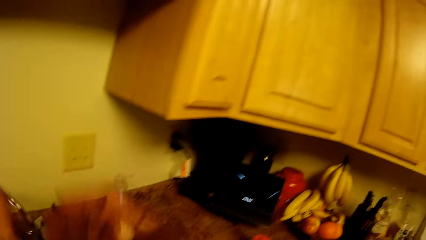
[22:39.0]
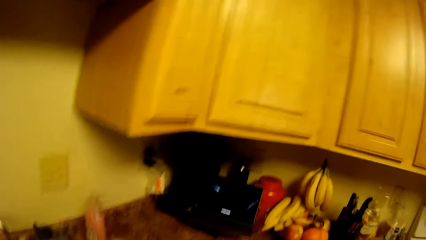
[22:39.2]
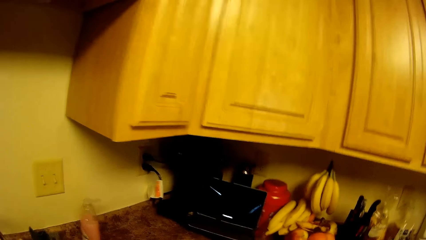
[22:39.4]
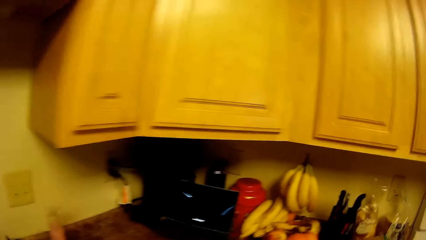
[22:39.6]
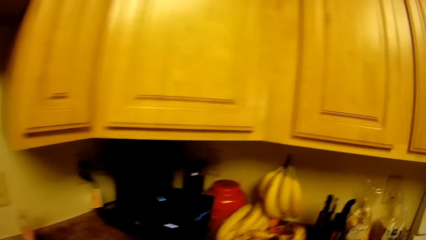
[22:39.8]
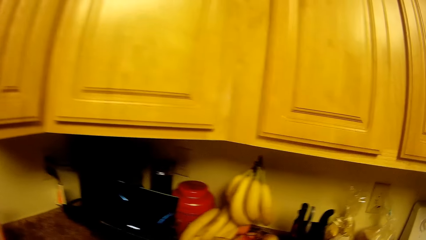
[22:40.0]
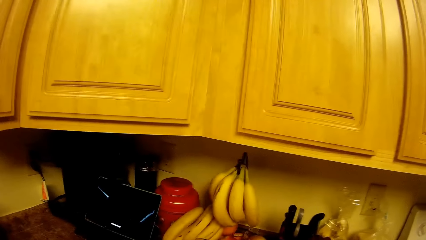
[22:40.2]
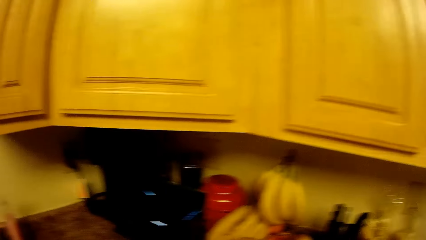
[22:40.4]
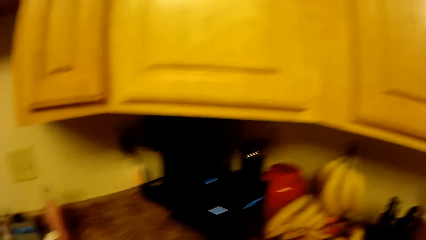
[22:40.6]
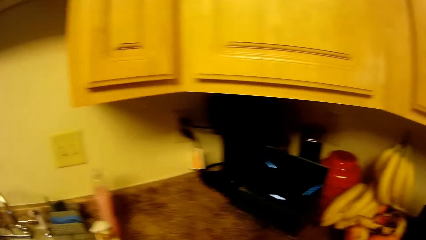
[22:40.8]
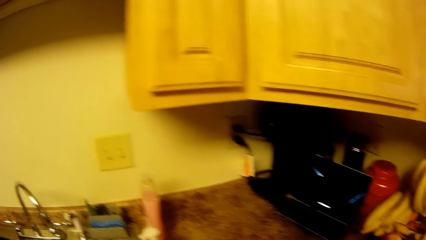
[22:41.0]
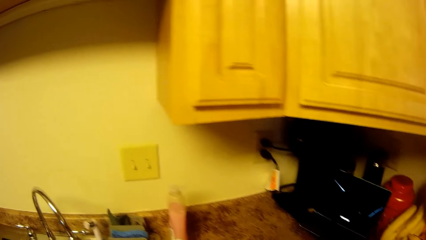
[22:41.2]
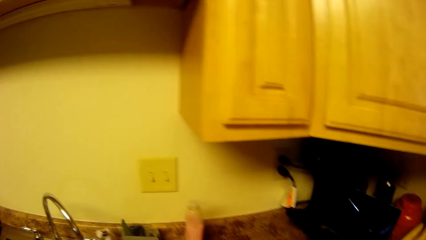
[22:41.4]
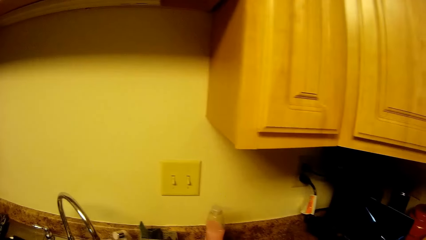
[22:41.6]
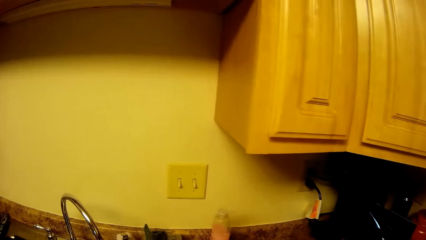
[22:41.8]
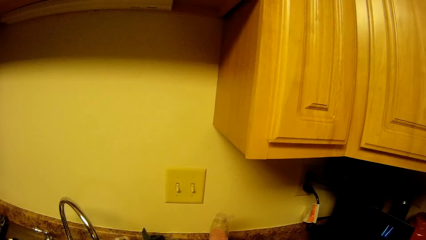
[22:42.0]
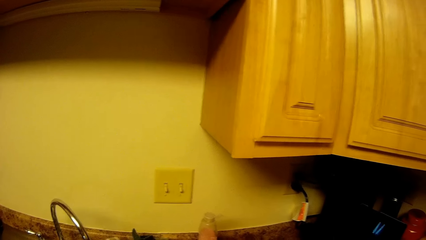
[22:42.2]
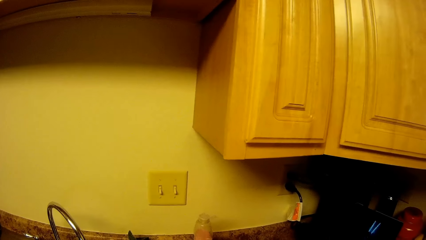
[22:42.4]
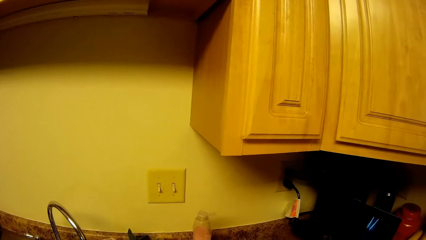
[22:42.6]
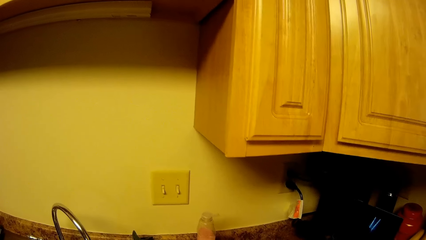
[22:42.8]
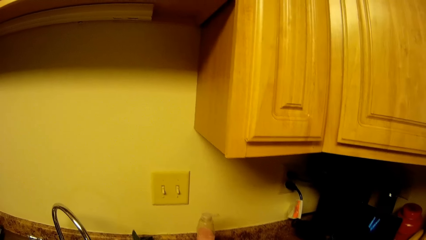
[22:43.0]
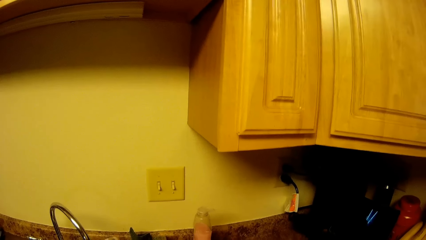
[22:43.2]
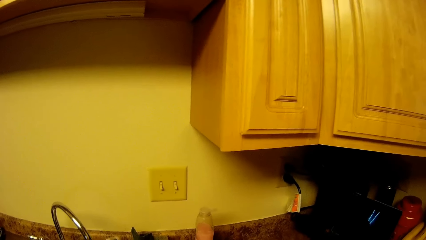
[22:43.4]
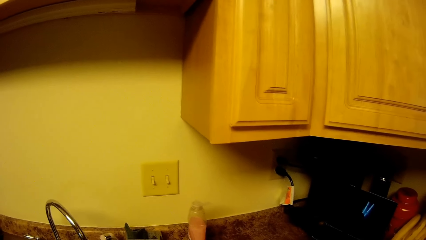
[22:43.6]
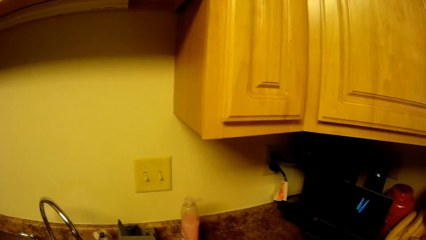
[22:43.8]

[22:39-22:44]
The camera wearer moves a hand away from the tap. They sprinkle water from both hands. They shake hands.

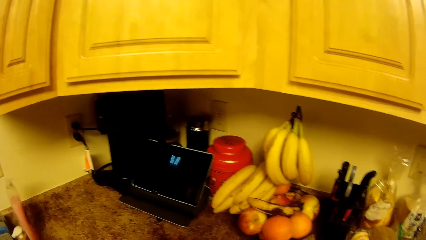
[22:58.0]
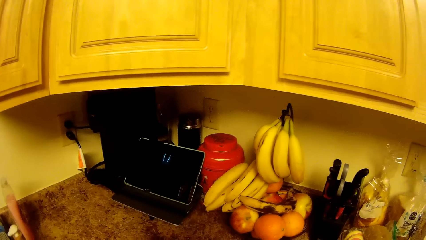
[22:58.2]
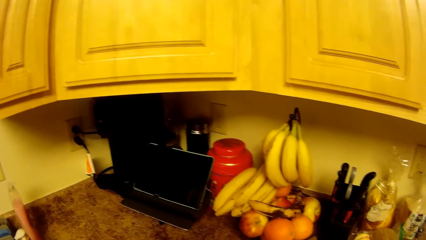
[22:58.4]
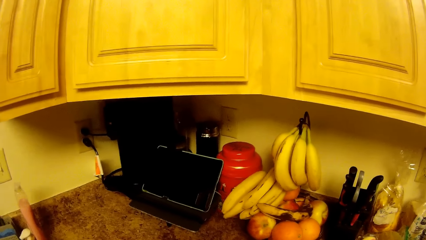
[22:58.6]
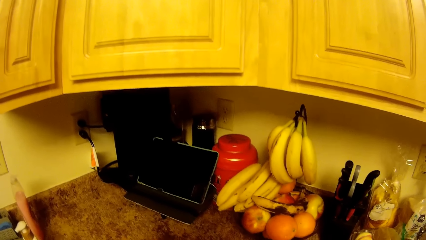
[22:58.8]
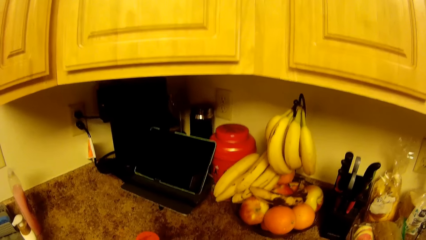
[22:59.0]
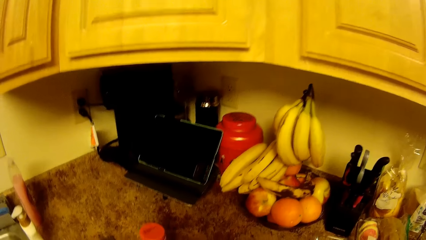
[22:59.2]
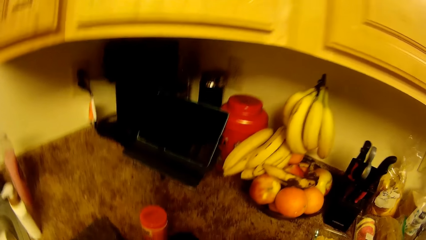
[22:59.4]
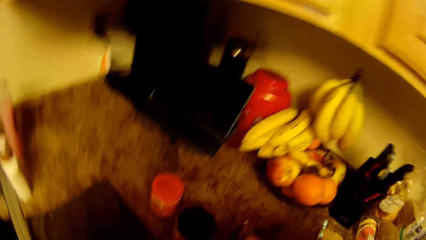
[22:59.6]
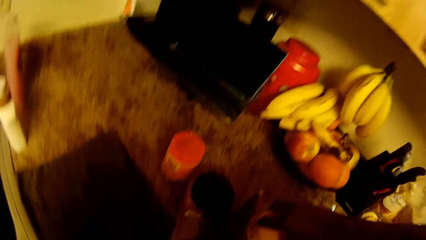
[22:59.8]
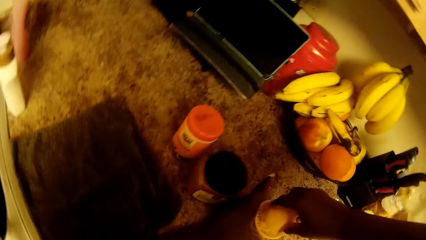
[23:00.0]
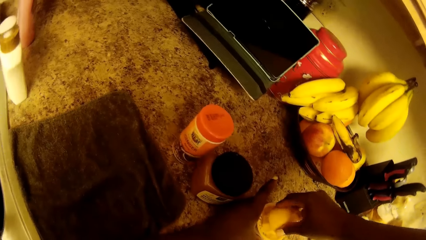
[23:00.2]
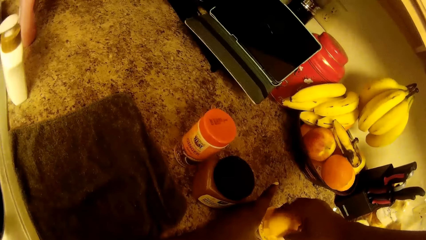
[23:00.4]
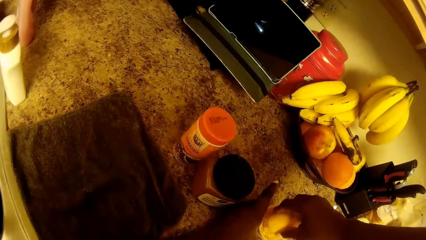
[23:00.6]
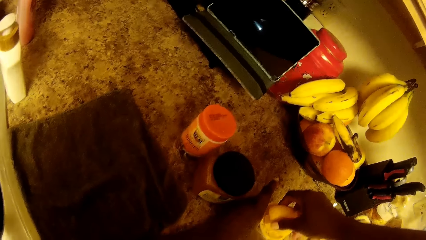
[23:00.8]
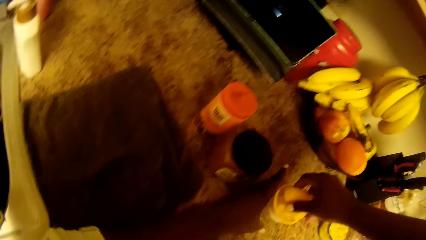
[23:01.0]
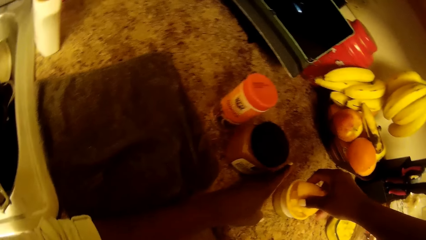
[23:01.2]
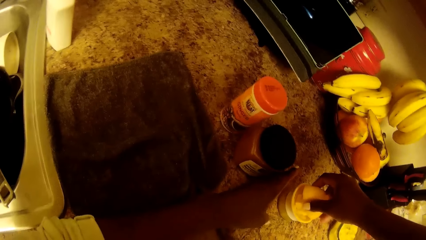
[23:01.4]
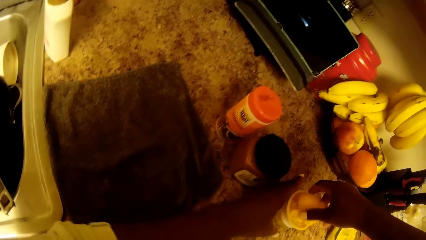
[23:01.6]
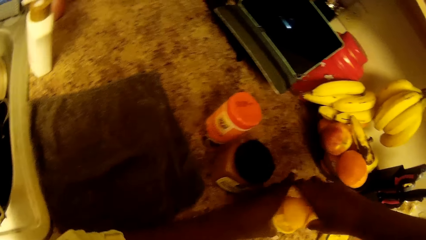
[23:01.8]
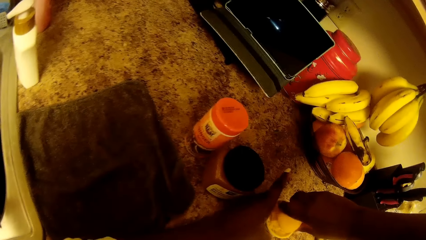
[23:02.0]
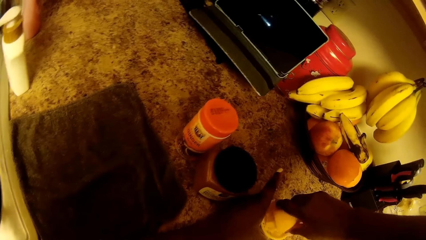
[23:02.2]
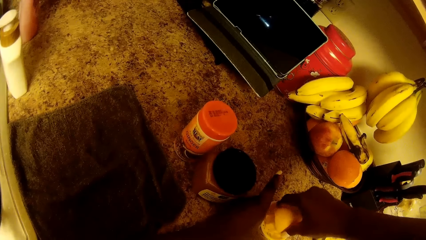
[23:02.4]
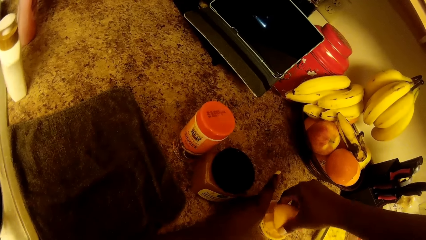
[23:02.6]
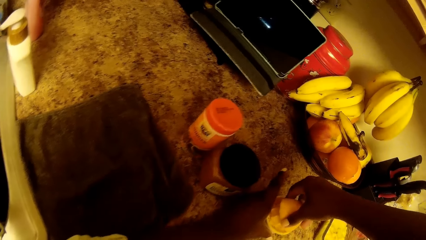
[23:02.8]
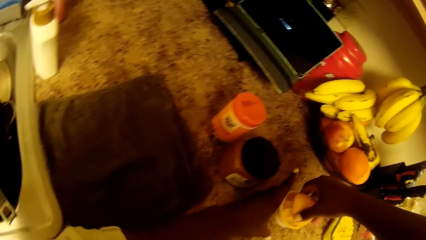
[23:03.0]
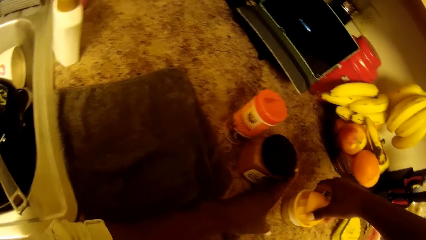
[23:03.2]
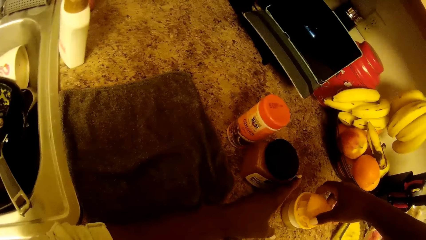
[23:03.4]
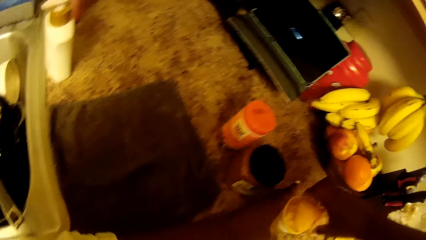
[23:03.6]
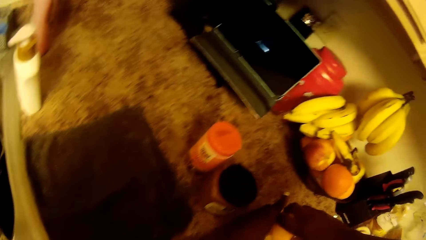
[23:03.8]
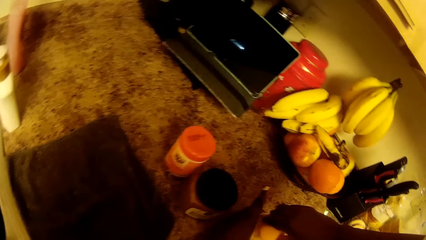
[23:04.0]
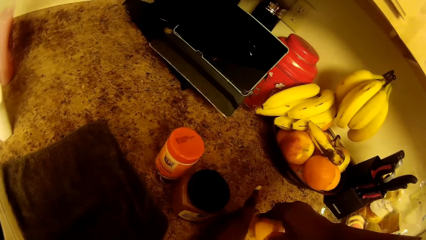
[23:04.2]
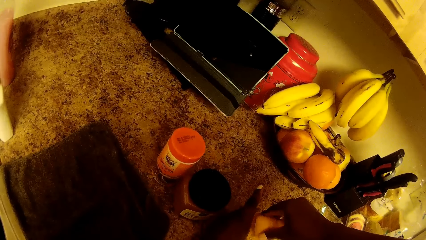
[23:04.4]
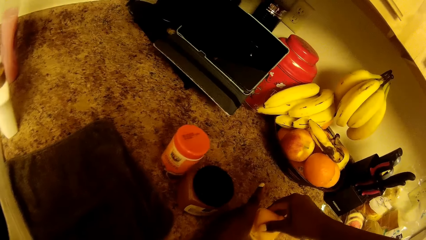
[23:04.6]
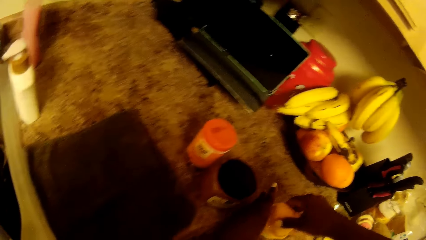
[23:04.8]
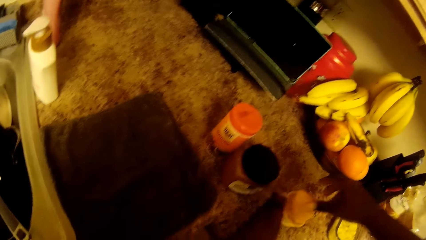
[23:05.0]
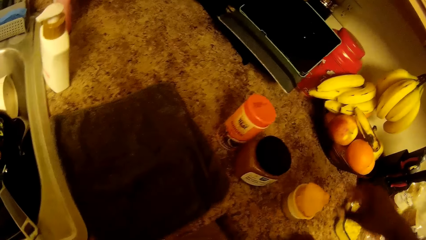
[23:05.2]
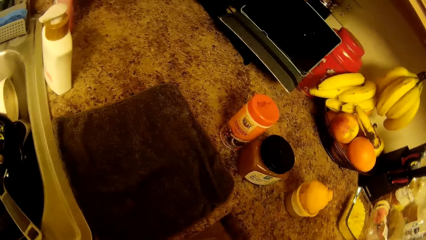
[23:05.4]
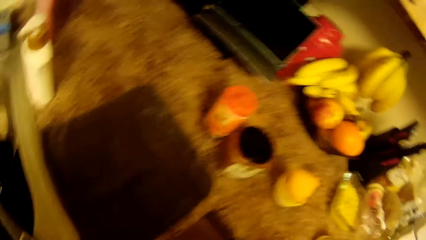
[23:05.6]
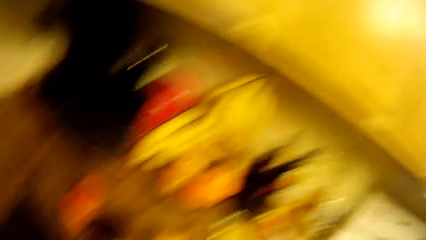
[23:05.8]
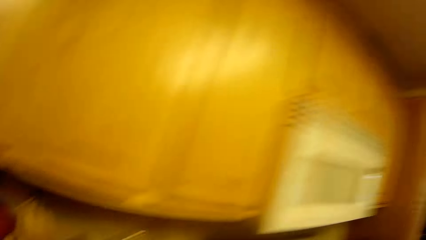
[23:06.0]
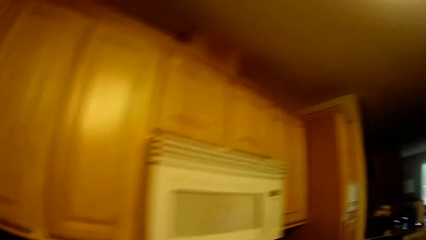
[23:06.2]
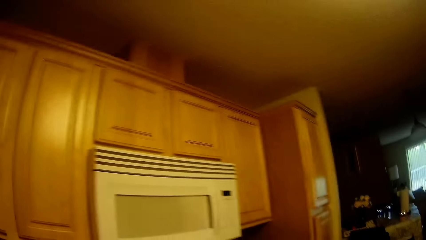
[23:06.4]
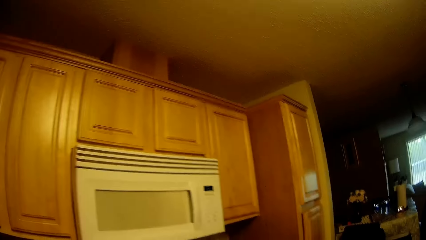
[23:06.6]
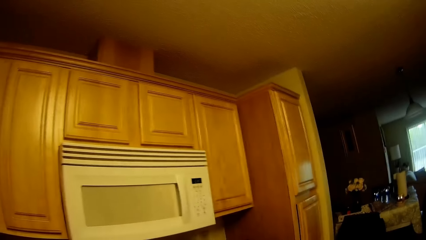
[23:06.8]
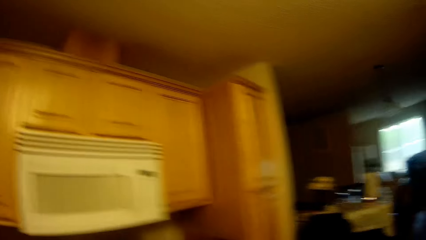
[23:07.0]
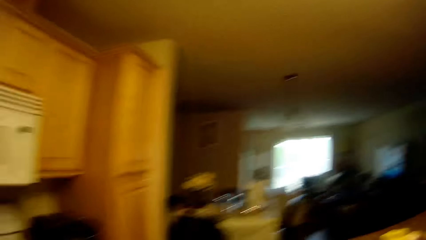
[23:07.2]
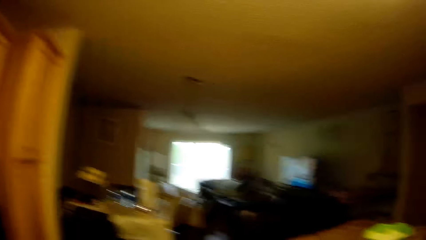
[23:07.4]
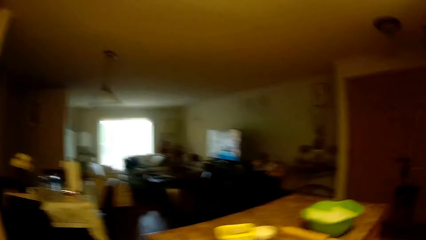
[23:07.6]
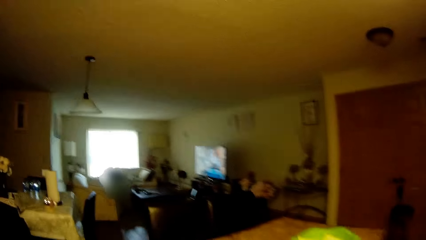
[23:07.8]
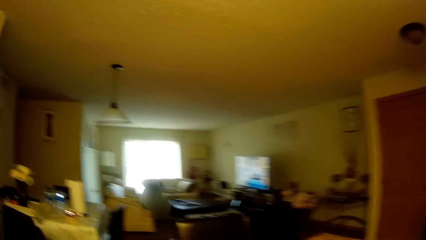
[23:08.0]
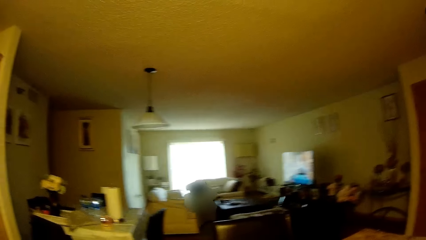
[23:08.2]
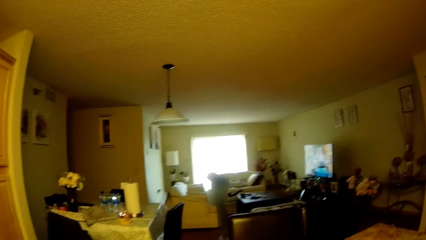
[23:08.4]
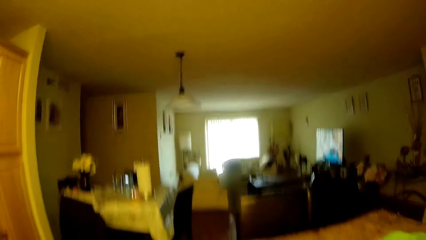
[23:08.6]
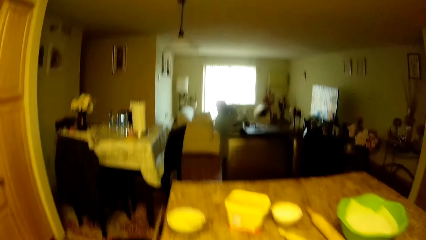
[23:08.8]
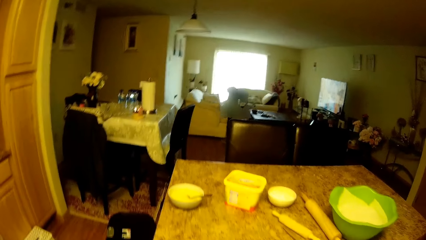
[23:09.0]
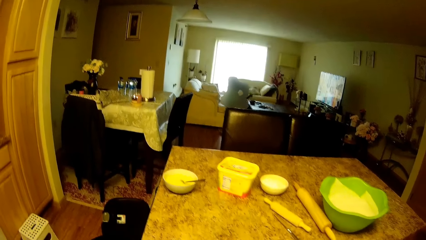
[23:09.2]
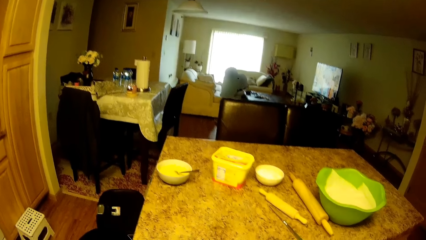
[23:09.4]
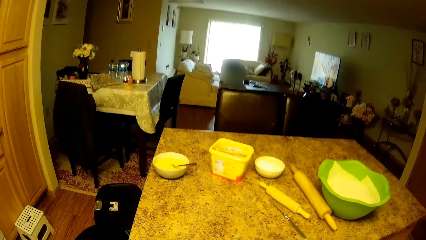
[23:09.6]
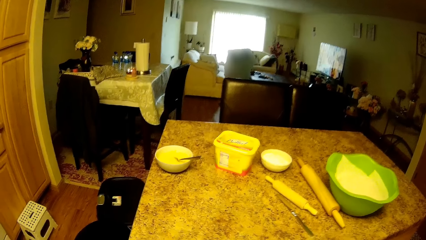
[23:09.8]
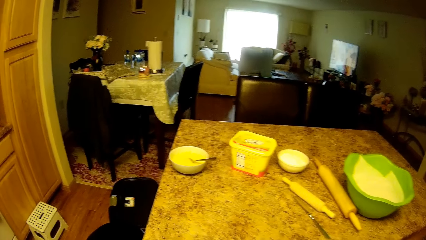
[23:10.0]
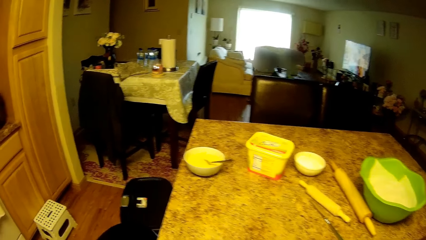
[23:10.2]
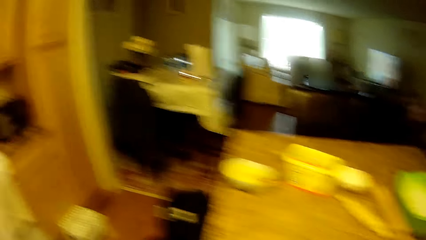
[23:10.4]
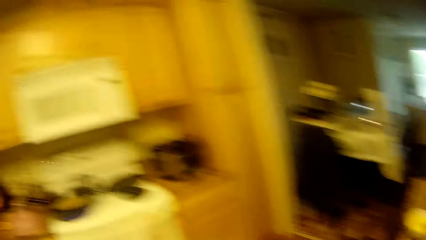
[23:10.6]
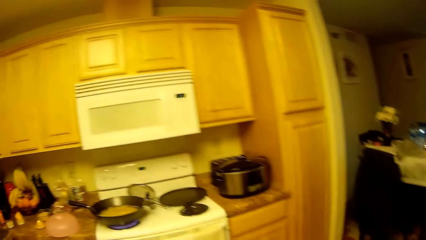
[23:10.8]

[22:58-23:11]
The camera wearer squeezes the orange or lemon on a juicer. She holds the juicer in her left hand. She stops squeezing the lemon.
